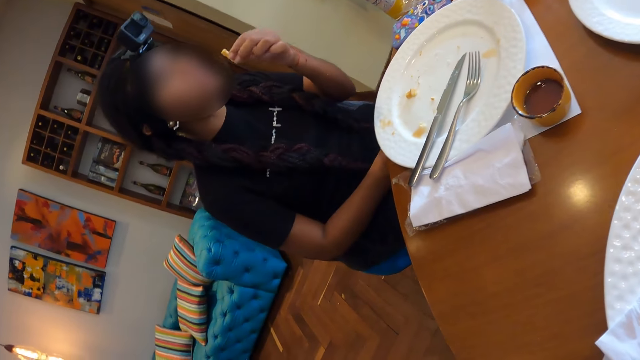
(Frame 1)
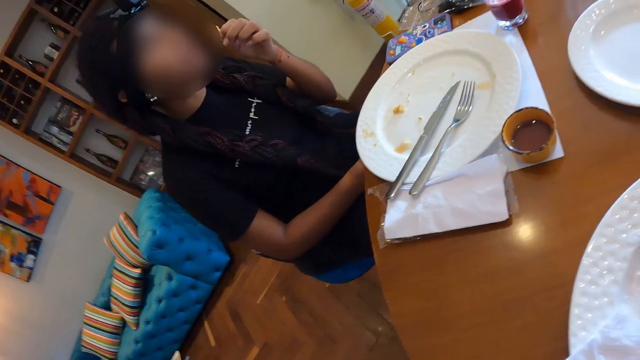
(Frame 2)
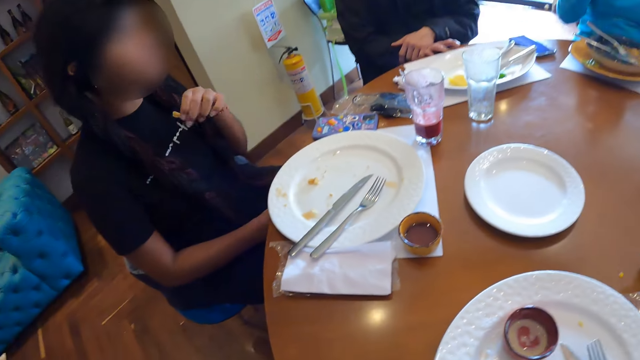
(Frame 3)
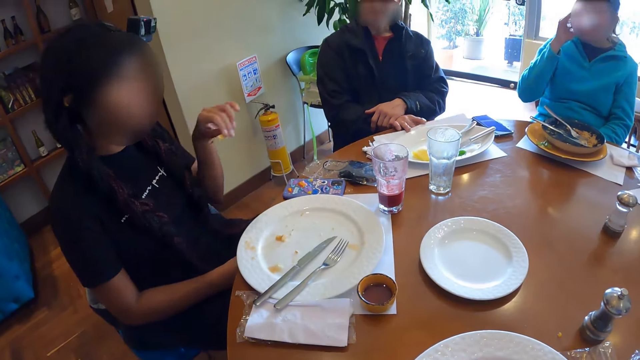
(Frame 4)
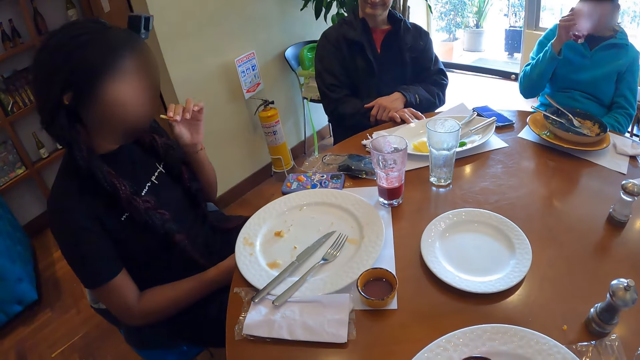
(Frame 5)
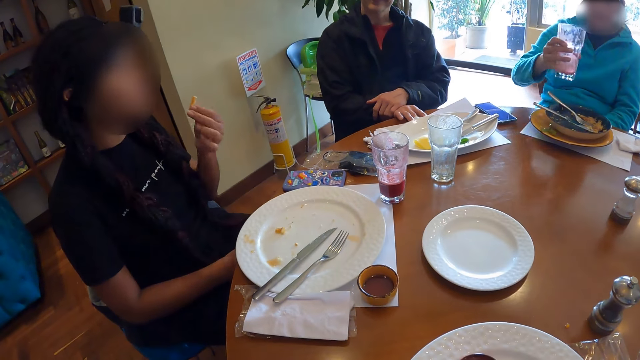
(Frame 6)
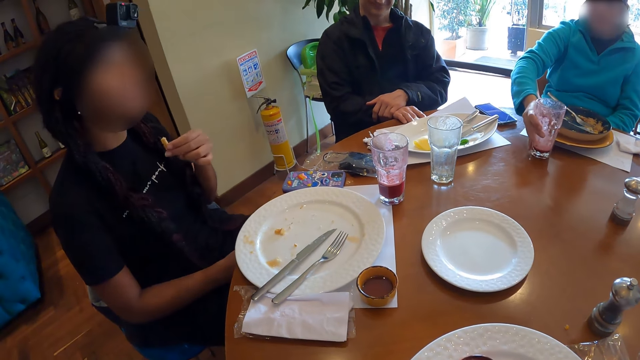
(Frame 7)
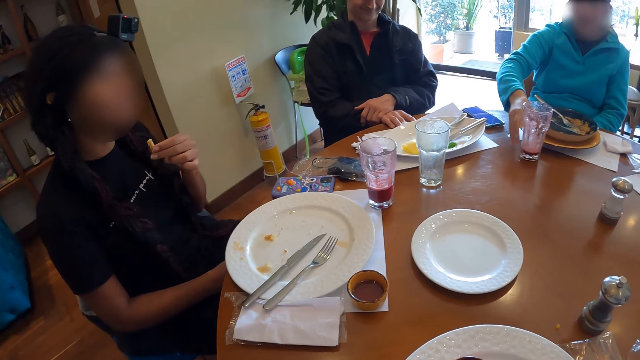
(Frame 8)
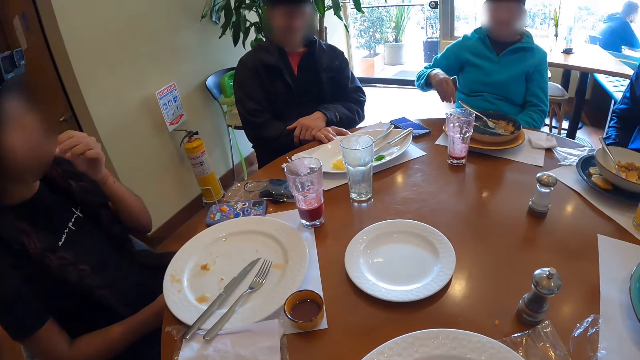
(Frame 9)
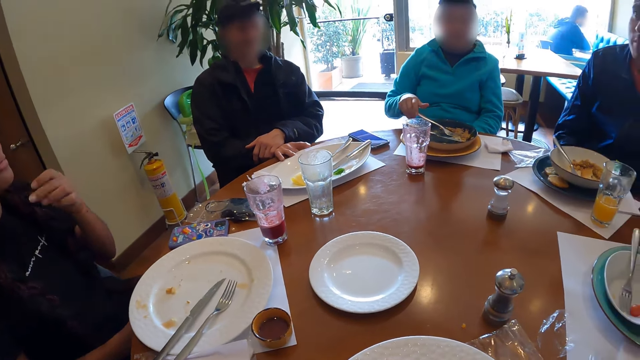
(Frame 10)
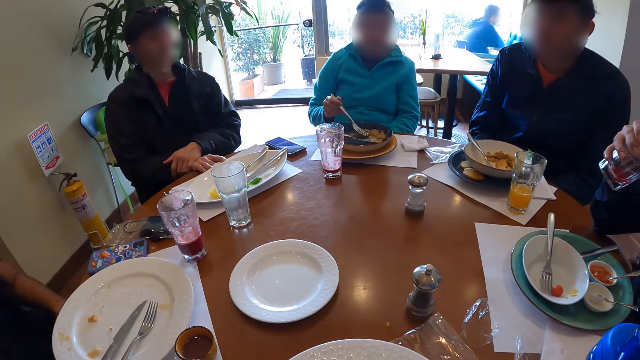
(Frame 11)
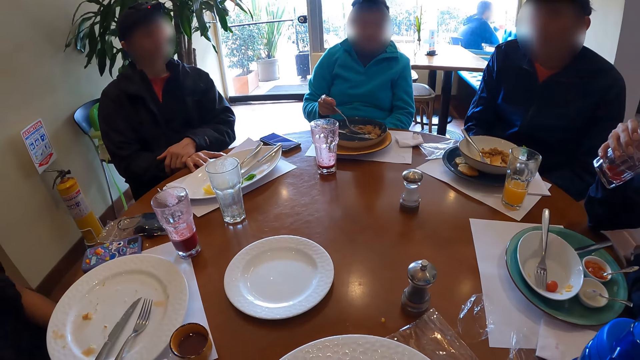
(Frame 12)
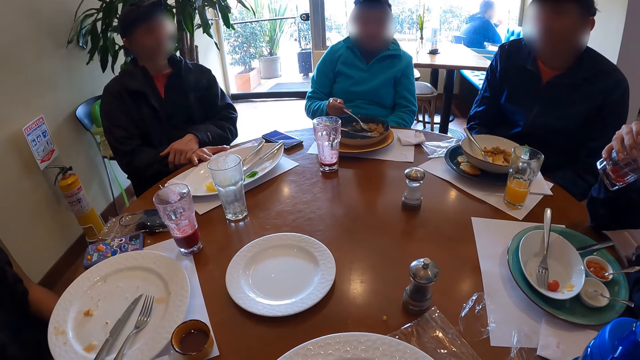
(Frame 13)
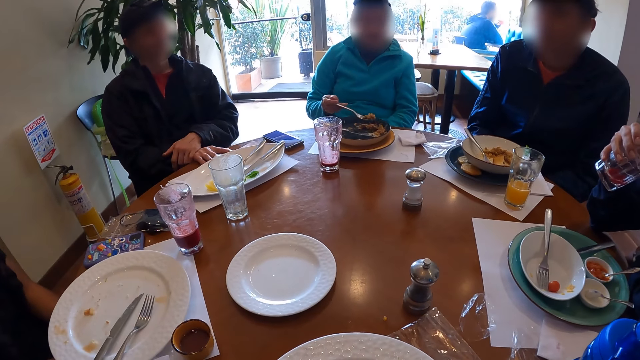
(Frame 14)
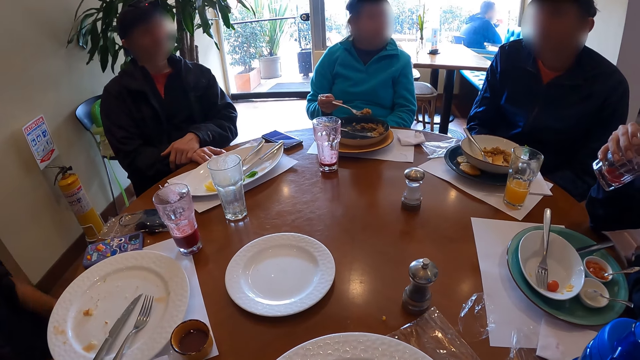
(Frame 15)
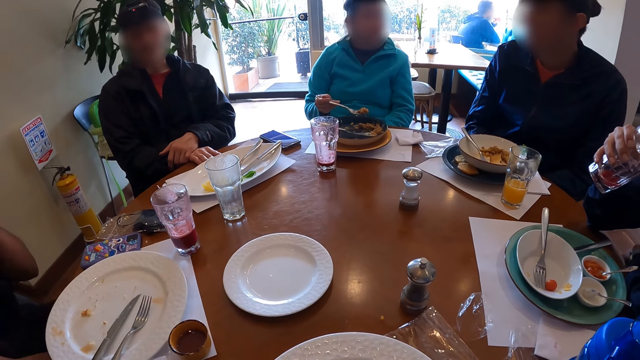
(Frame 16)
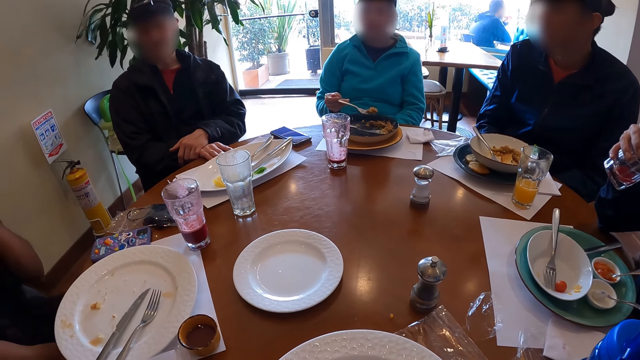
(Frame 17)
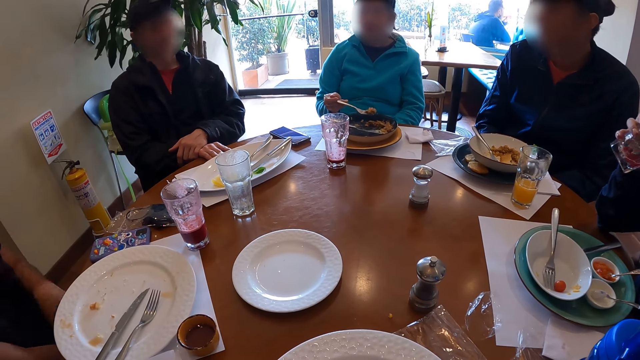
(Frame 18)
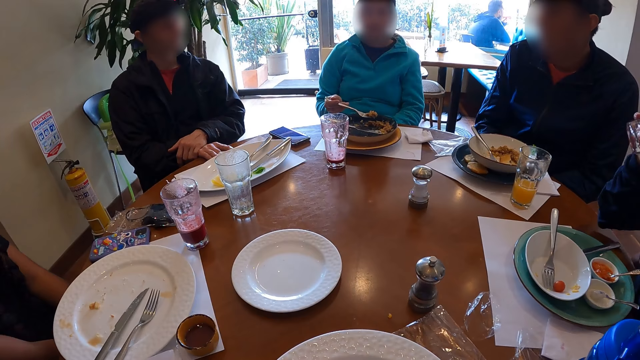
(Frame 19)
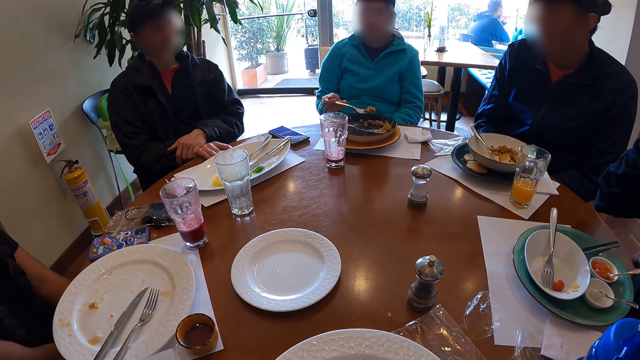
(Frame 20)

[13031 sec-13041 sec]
A woman eats the piece of cheese with her left hand. Another woman drinks juice from the glass in her right hand, drops the glass of juice on the table with her right hand, and picks some rice from the plate with a fork in her right hand. The camera wearer looks at people talking around the table.

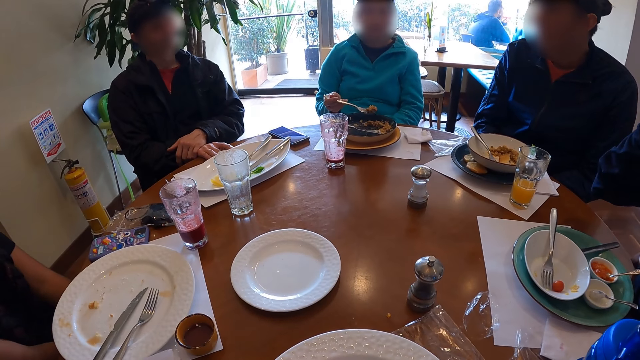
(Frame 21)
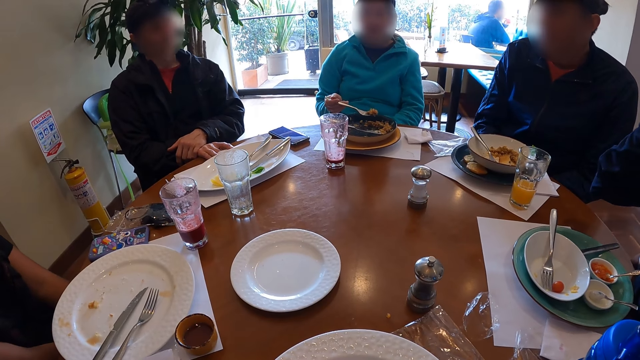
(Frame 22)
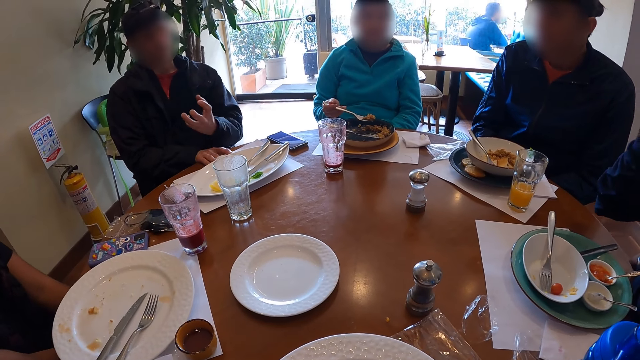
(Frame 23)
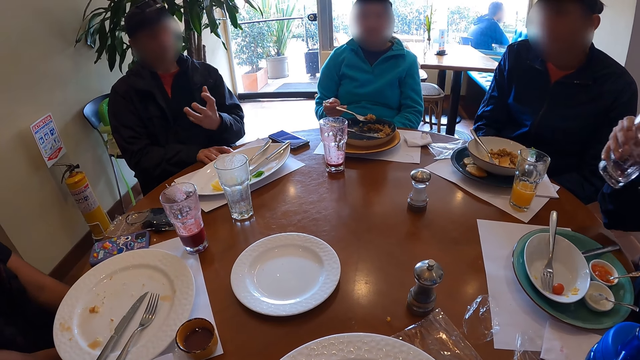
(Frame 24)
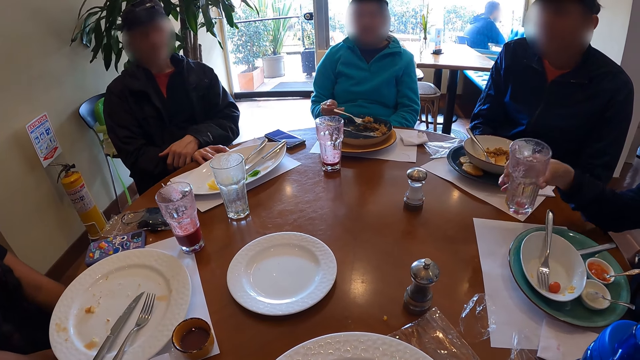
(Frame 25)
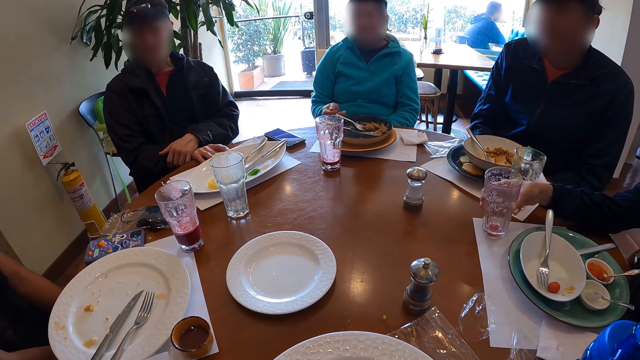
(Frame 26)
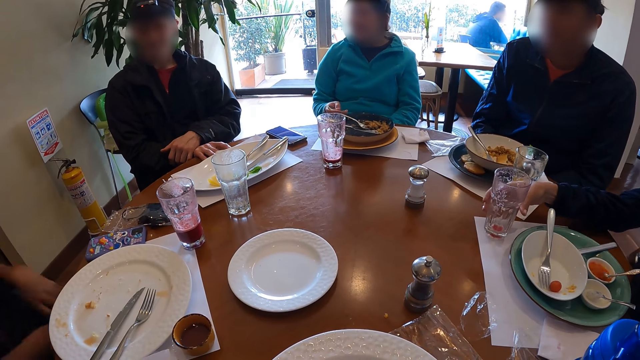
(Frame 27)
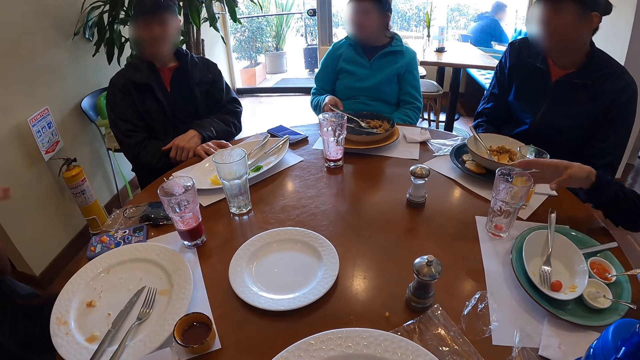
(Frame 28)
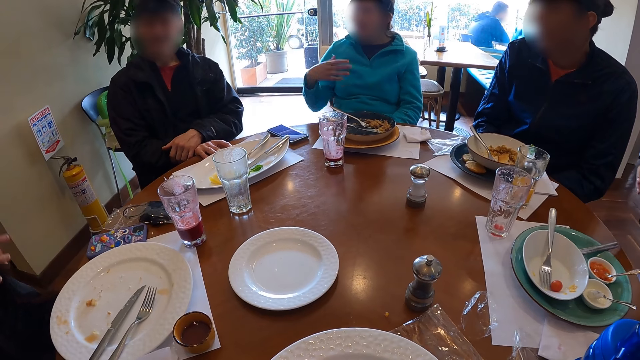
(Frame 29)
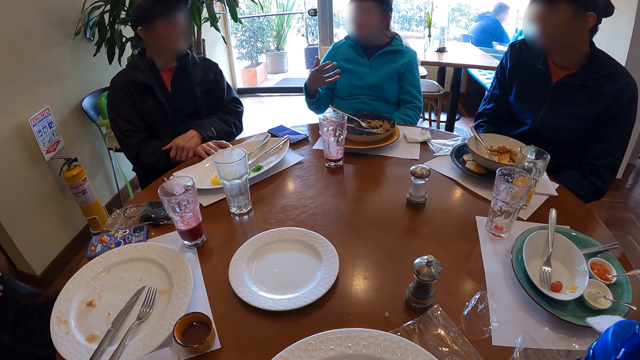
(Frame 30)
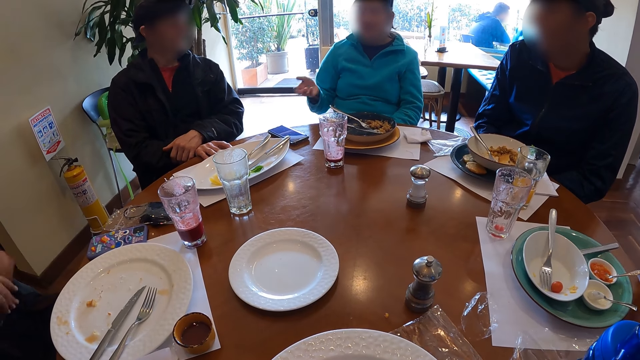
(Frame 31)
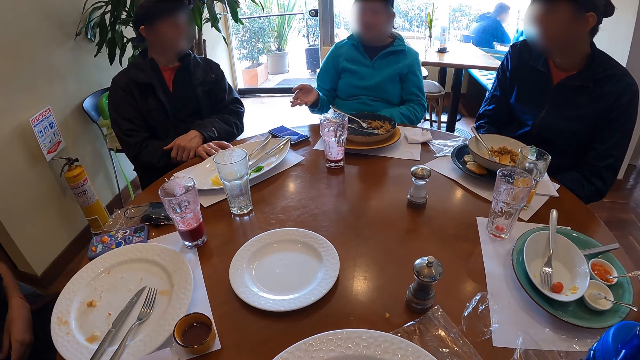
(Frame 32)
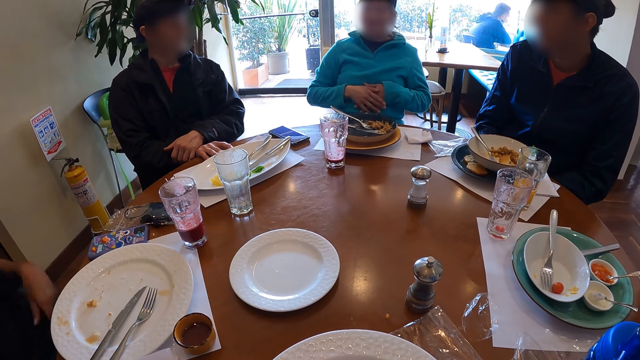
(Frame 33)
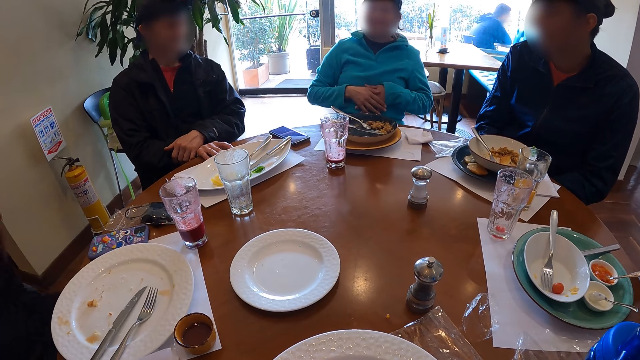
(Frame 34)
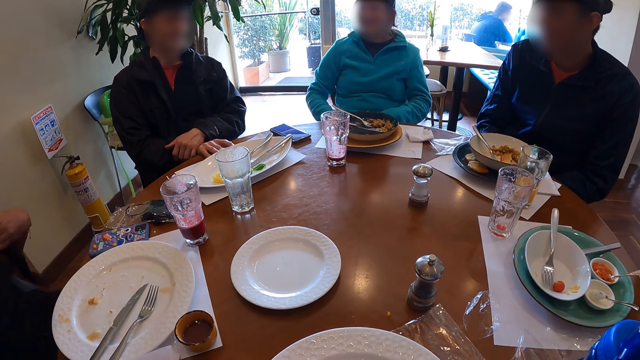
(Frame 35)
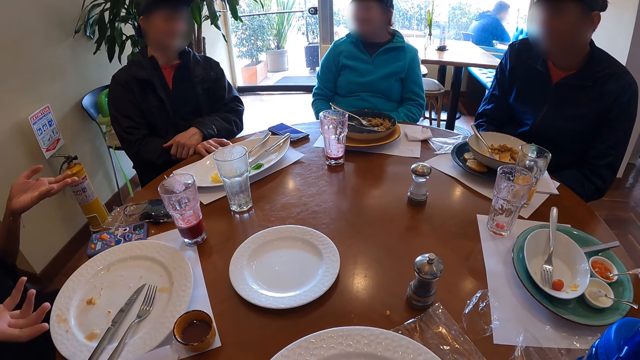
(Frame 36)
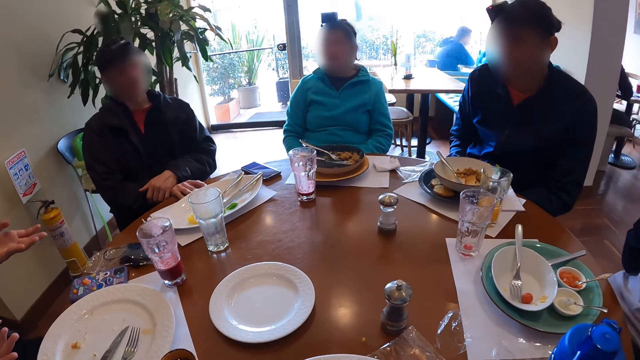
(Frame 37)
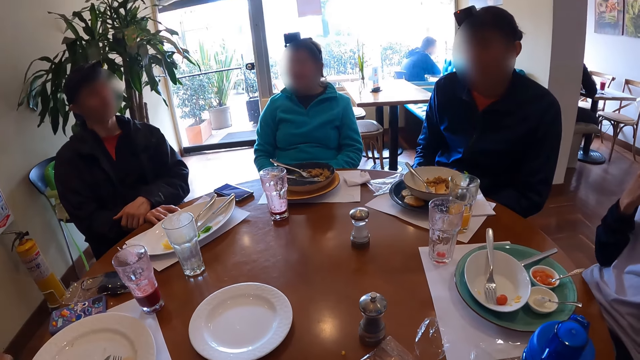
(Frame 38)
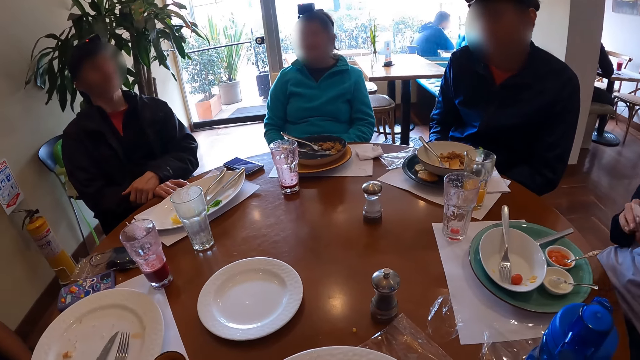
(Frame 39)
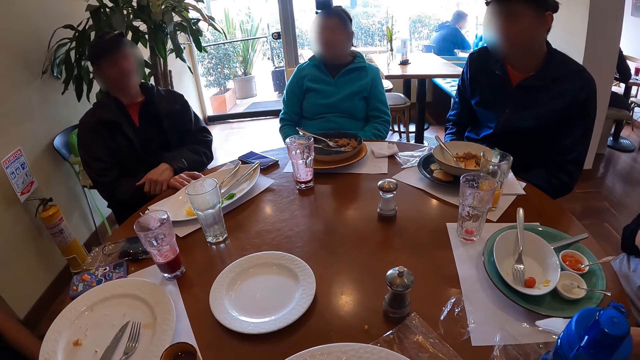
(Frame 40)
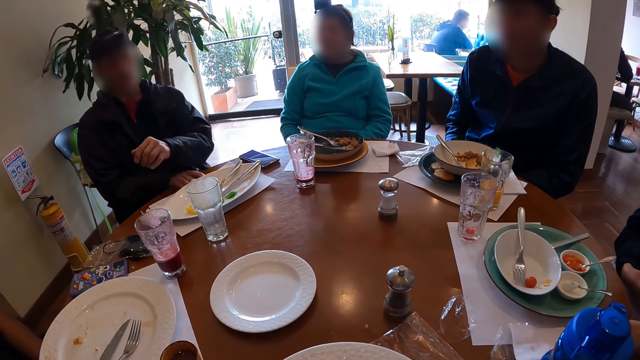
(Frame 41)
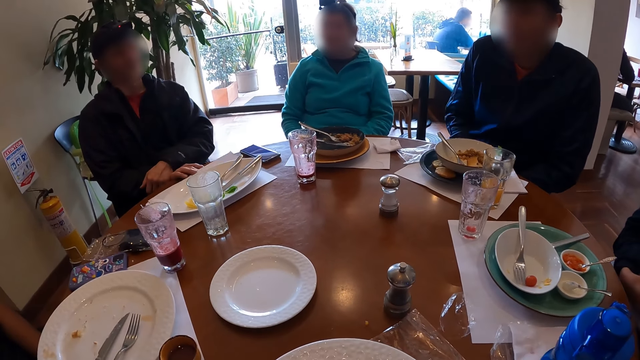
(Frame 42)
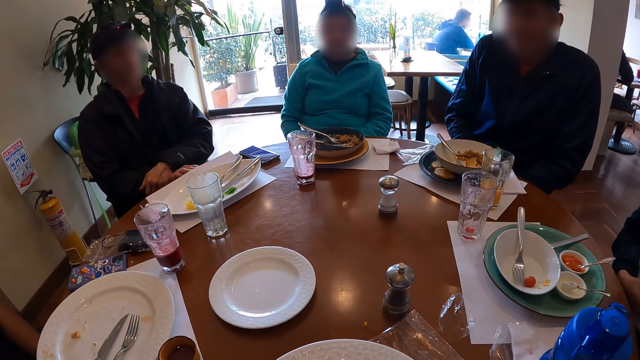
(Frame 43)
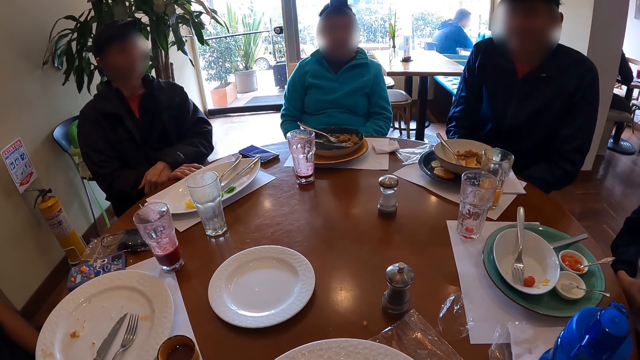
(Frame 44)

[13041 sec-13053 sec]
The woman drops the glass of juice on the table with her right hand. Another woman drops the fork on the plate with her right hand. The first woman drops the paper towel on the table with her left hand.
